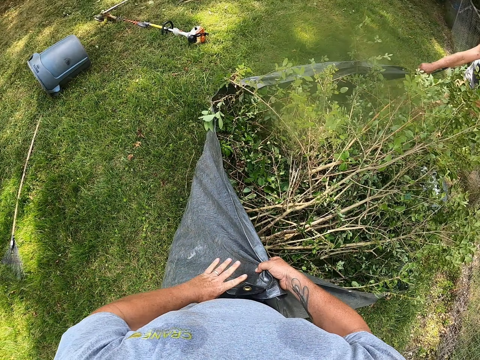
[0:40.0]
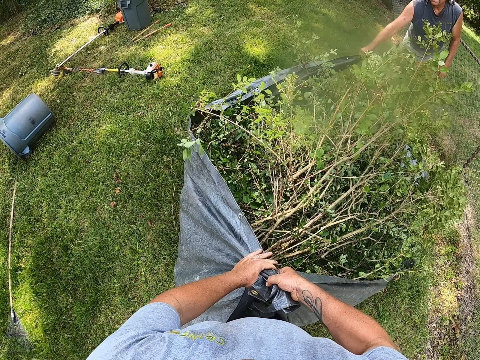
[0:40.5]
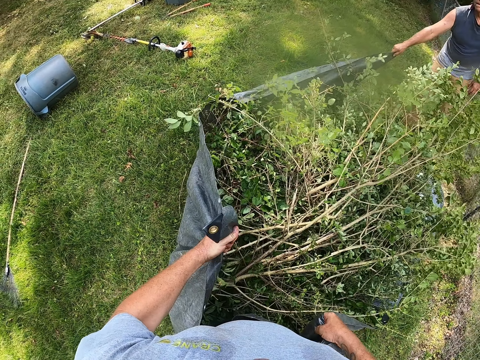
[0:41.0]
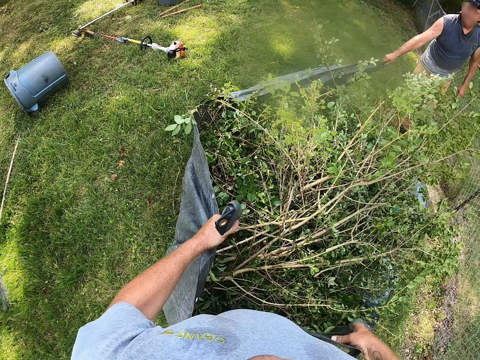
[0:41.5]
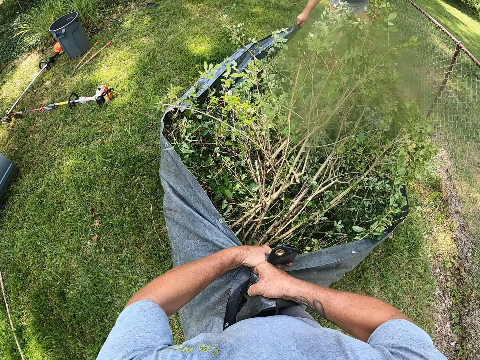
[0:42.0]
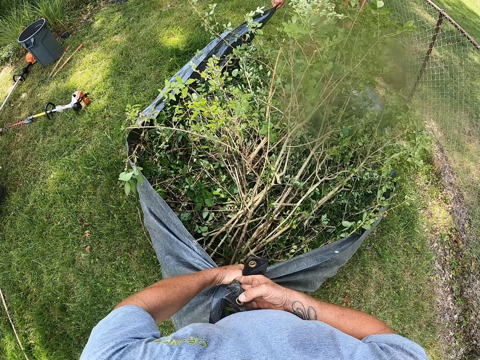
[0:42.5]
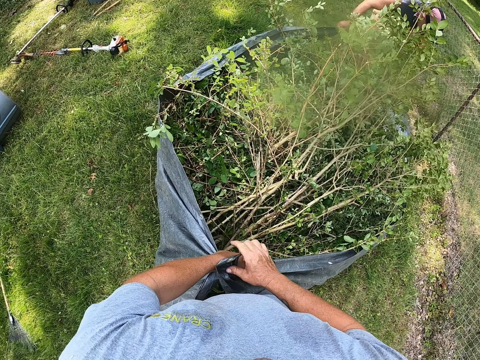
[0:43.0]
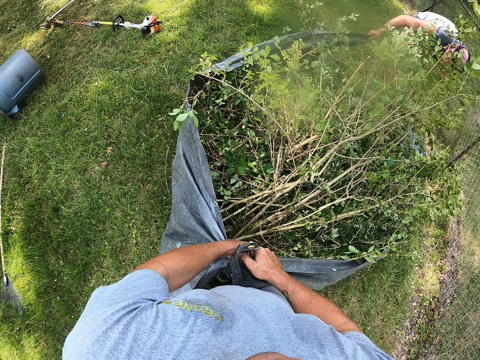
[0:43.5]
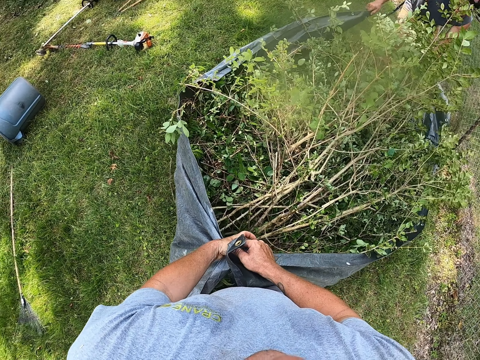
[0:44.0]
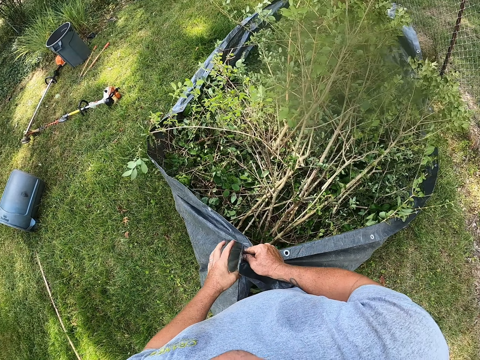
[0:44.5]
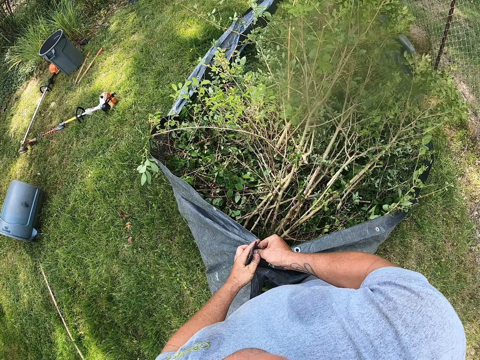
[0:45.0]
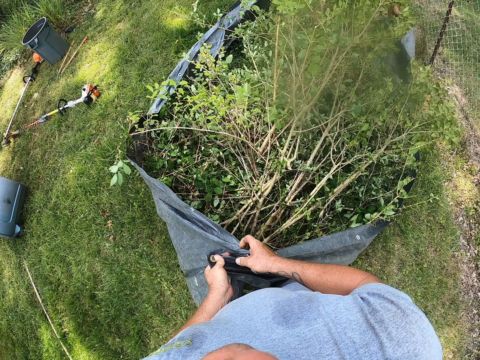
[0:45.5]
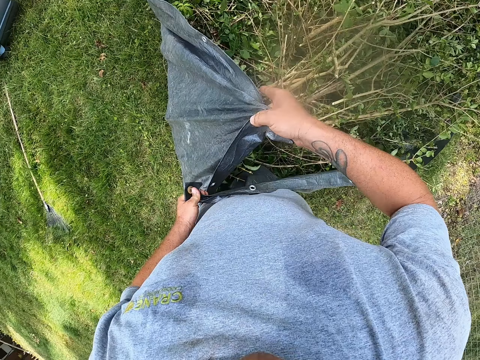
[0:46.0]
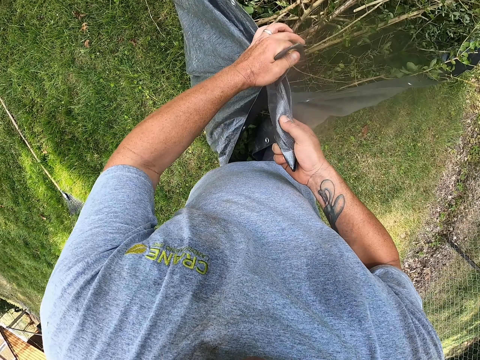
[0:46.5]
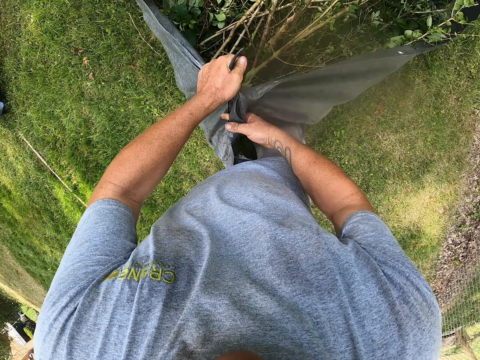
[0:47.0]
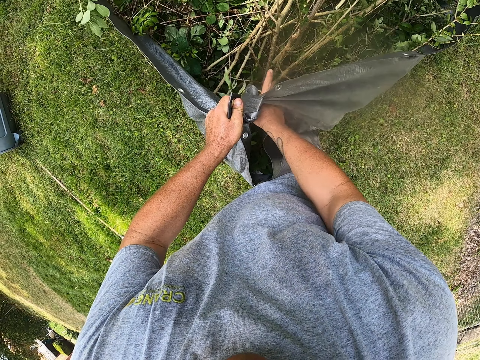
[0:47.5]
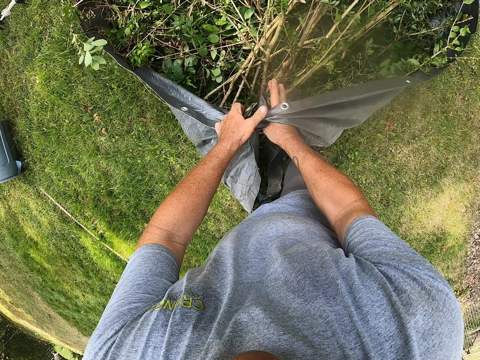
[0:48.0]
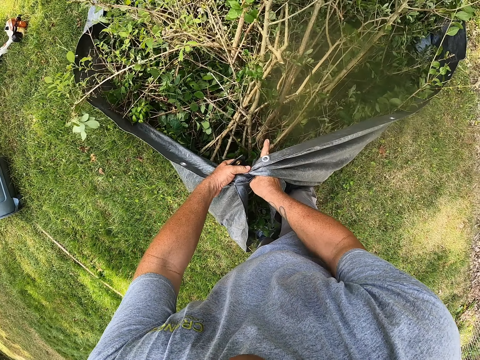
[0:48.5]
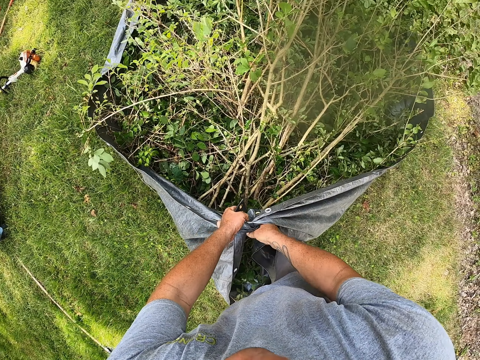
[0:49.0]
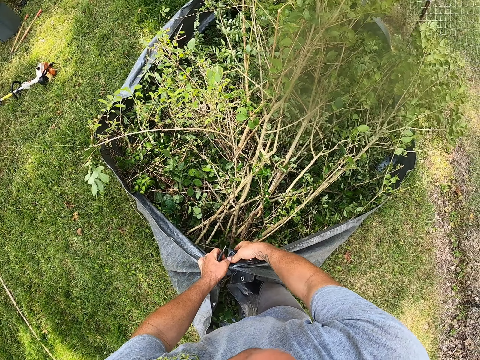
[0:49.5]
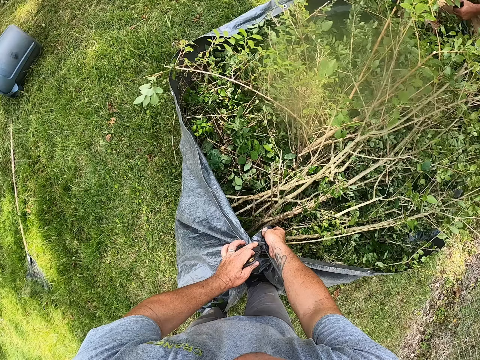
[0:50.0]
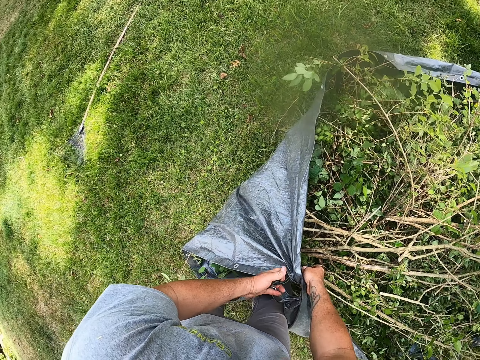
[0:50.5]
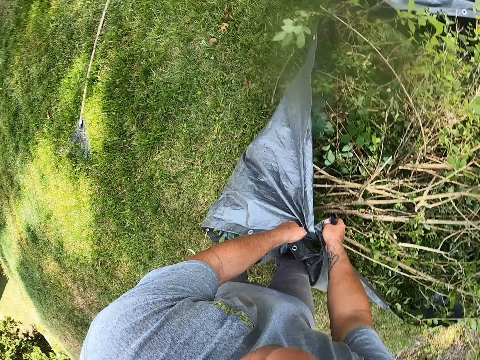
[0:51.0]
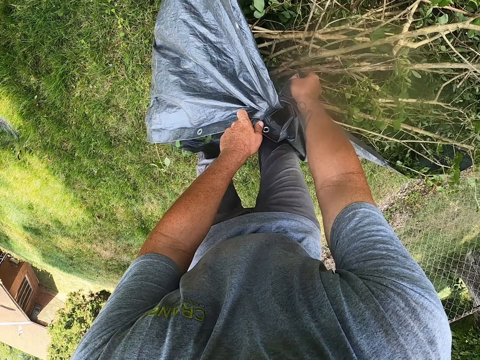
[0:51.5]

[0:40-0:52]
The camera wearer makes a knot. They tie the paper.

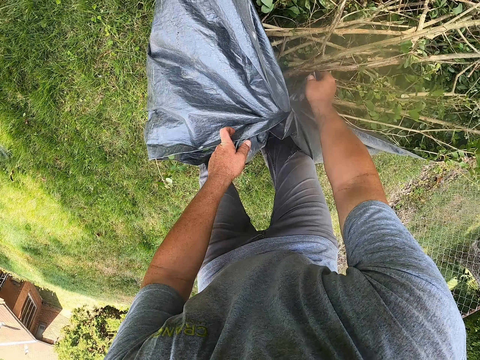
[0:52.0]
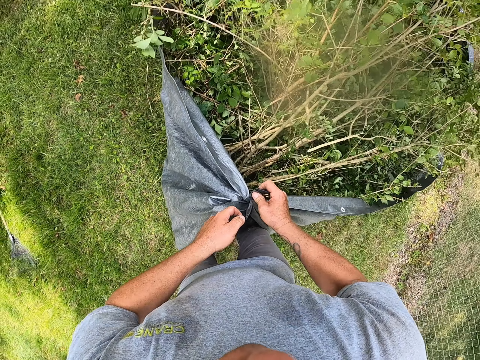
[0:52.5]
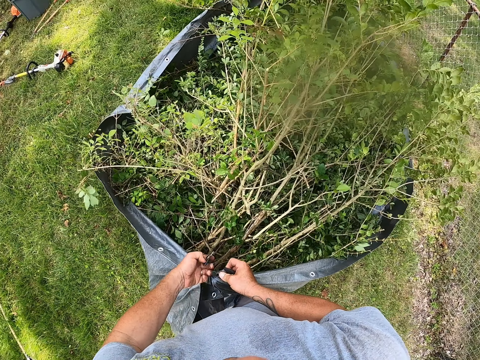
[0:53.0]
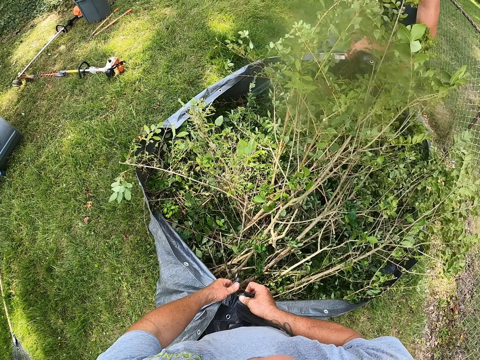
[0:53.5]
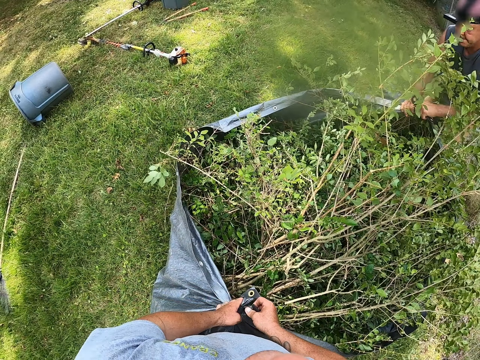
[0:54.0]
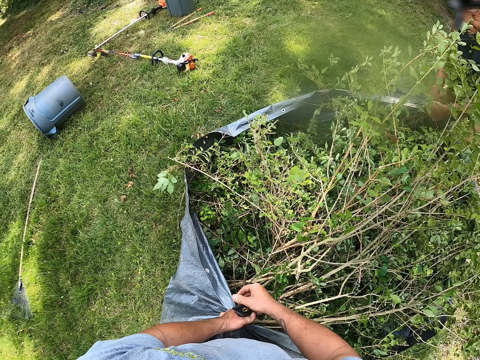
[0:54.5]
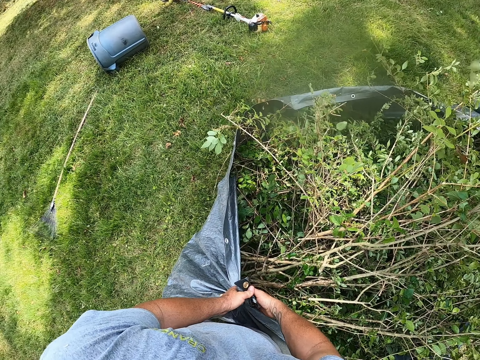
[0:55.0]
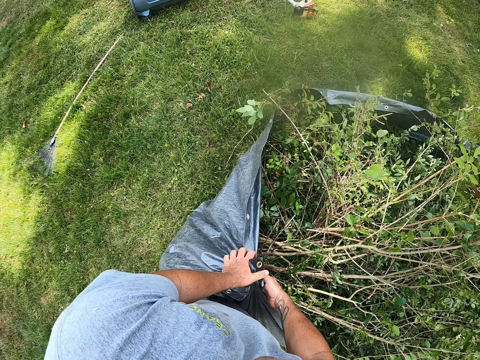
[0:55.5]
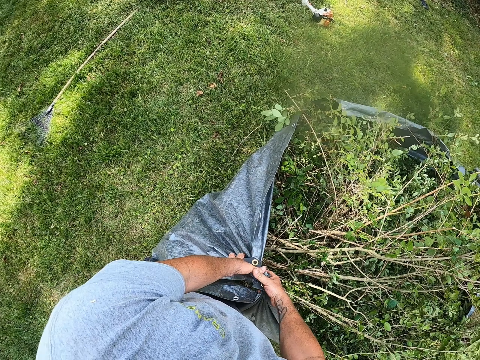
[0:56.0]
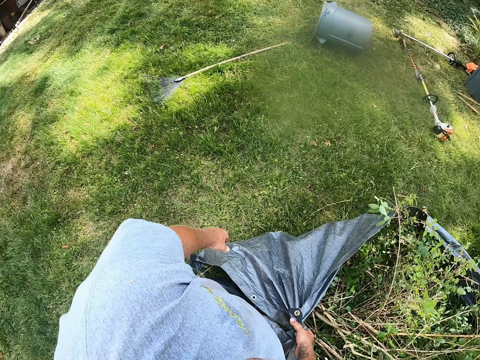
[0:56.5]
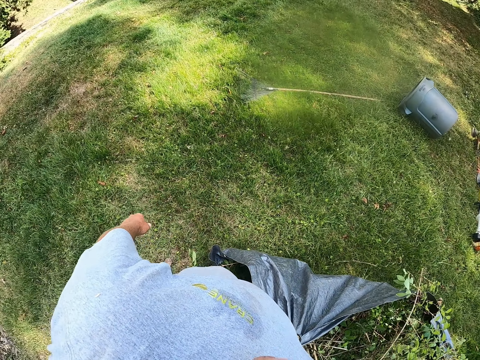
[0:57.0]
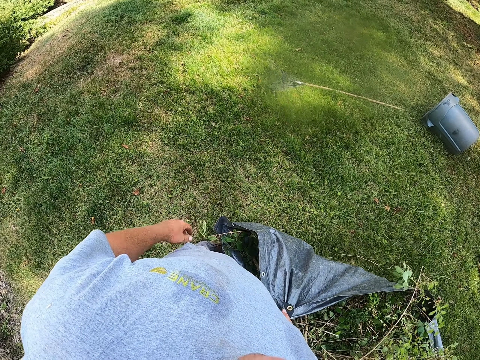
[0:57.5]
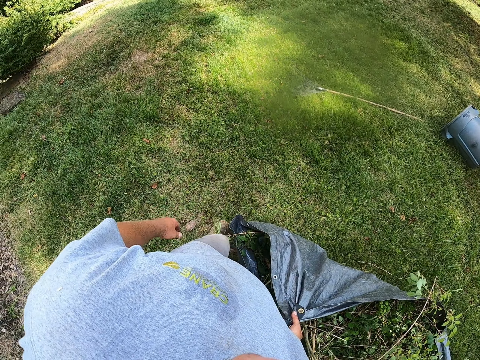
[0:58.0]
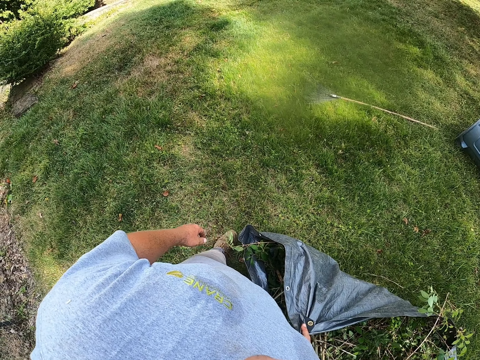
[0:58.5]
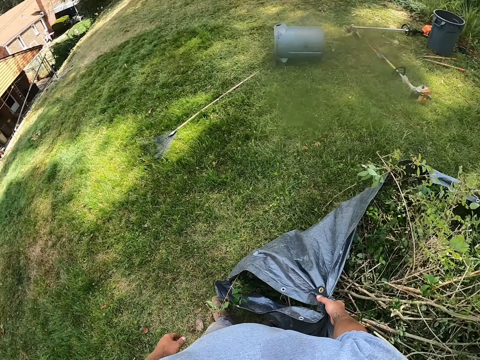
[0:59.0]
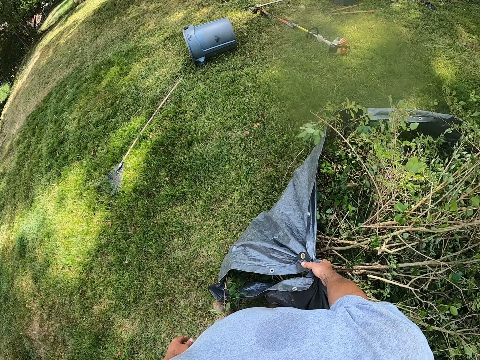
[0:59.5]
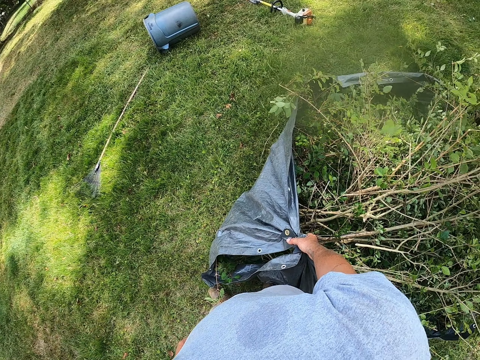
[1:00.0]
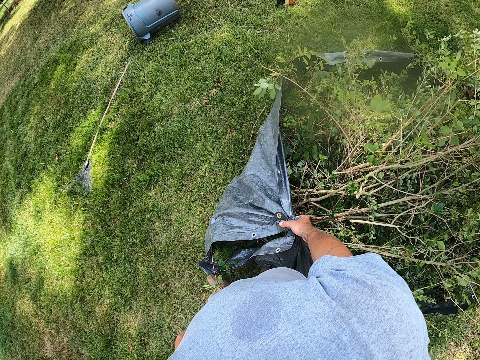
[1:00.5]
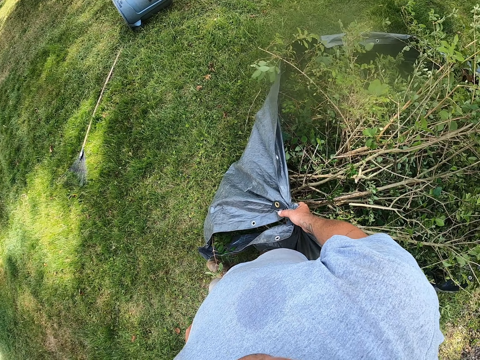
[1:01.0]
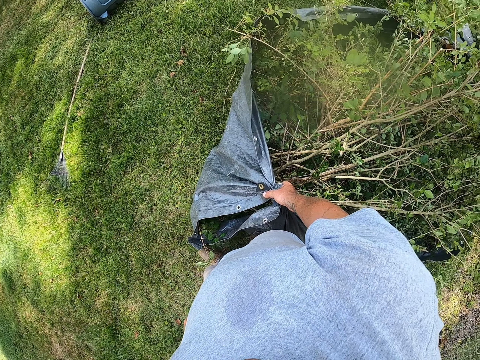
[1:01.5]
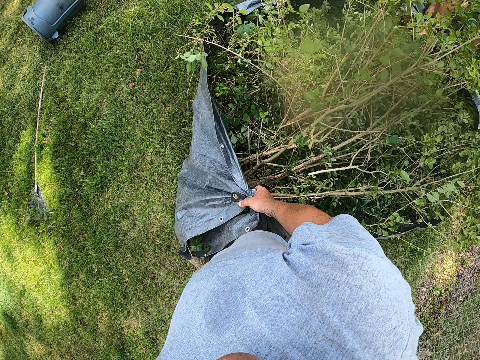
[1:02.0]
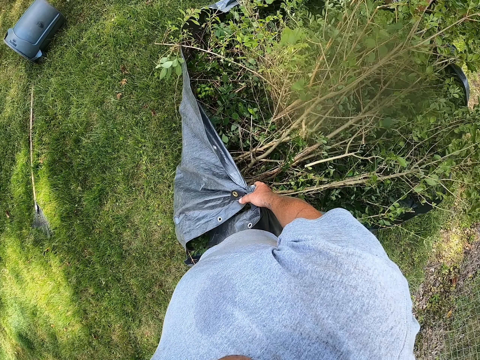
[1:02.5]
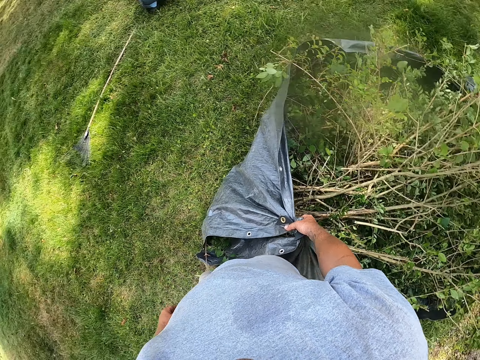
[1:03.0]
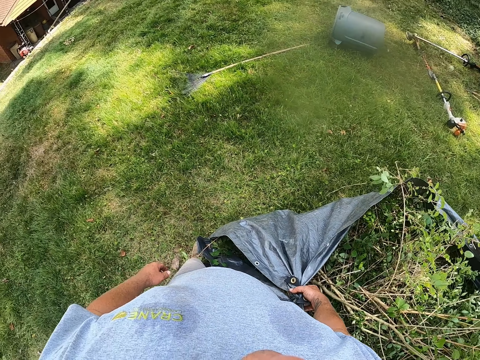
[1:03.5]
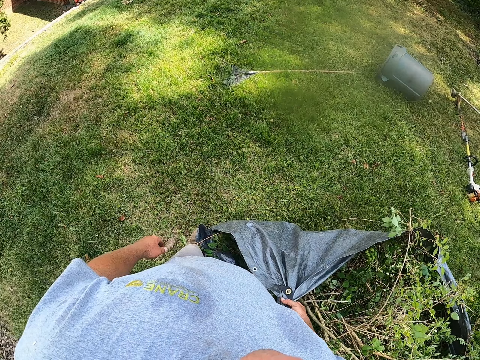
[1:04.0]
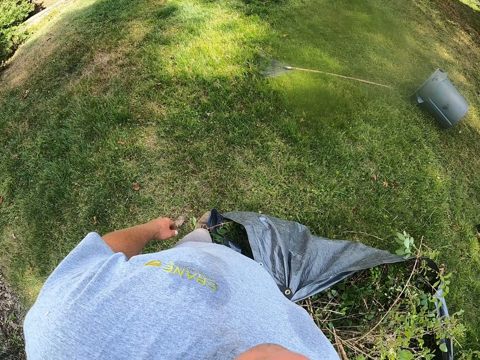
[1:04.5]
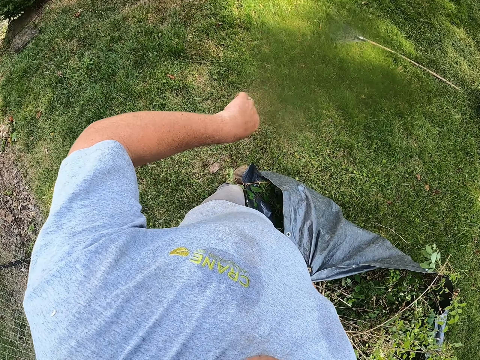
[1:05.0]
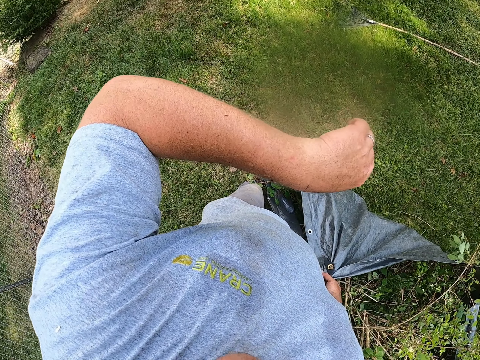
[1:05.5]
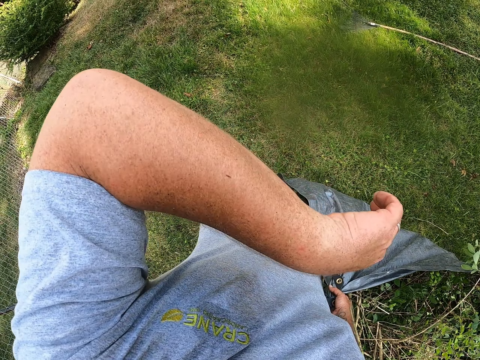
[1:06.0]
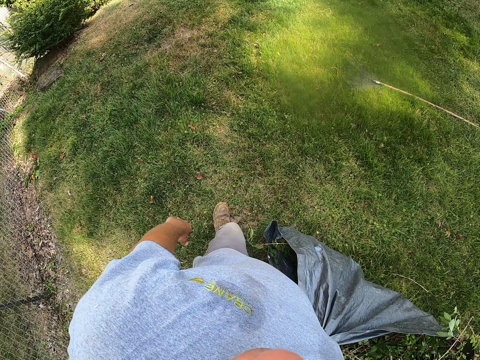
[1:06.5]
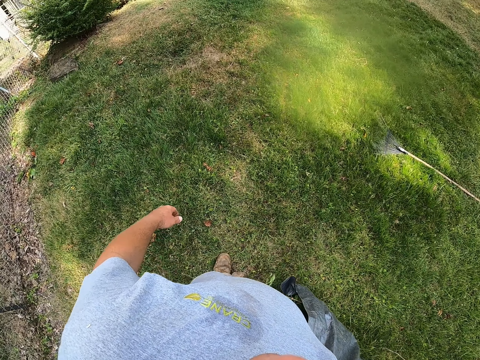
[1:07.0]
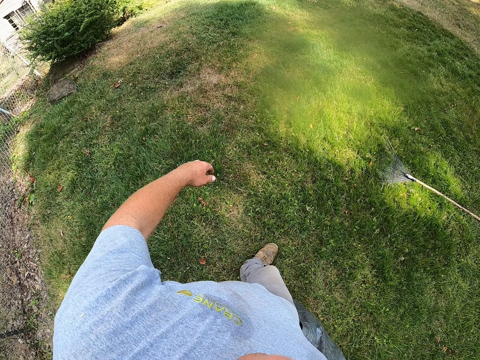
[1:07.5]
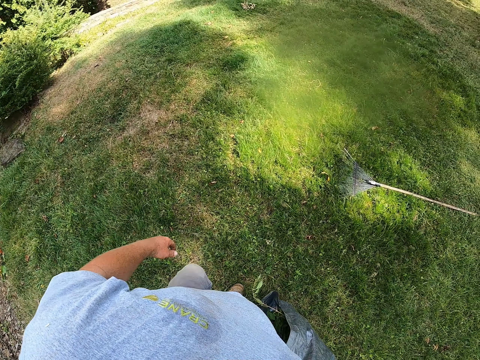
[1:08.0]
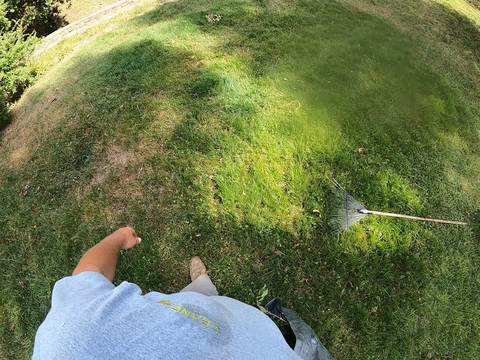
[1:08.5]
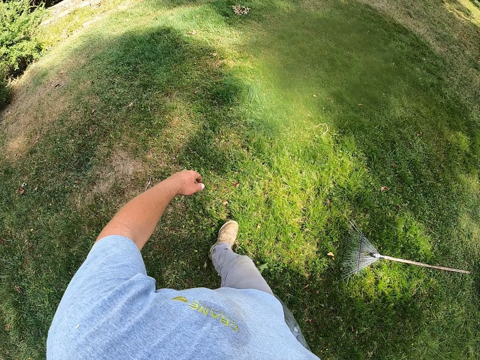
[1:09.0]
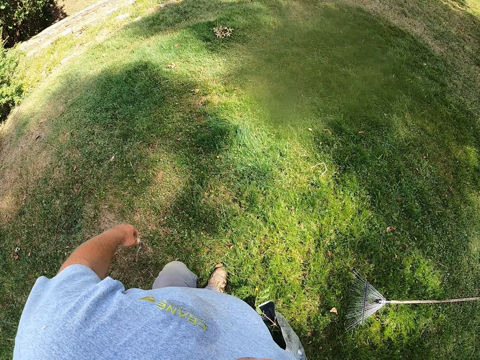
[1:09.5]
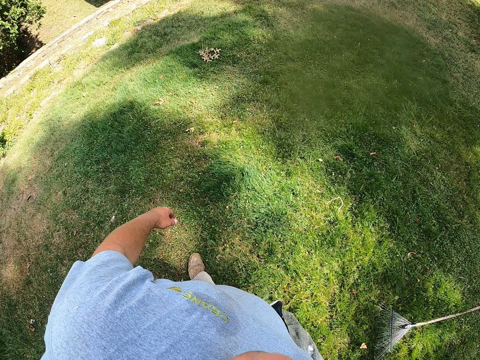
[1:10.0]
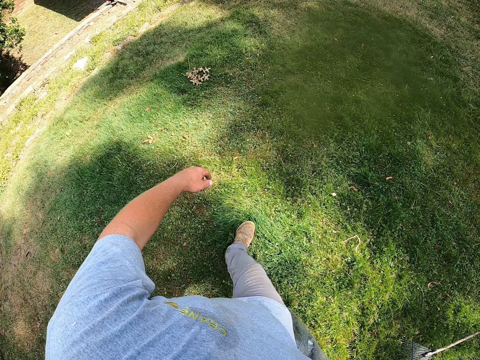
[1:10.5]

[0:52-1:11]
A man ties the paper. The camera wearer looks around. They lift the polythene bag. They look around. They pull the polythene bag. They carry the paper with the man.
